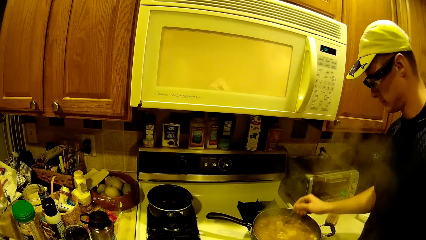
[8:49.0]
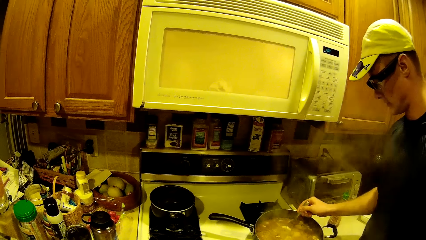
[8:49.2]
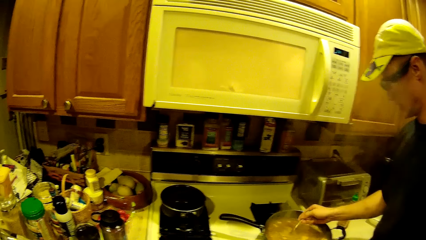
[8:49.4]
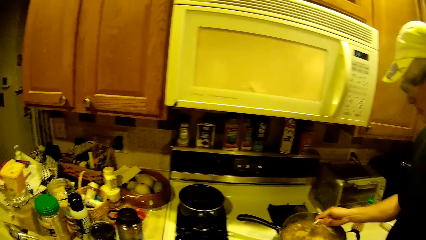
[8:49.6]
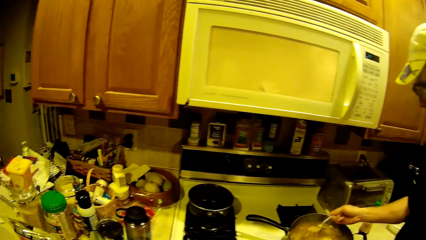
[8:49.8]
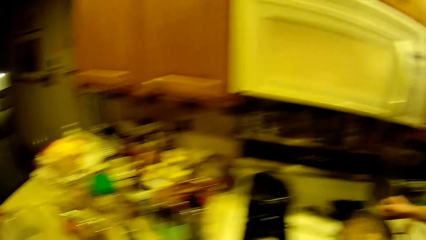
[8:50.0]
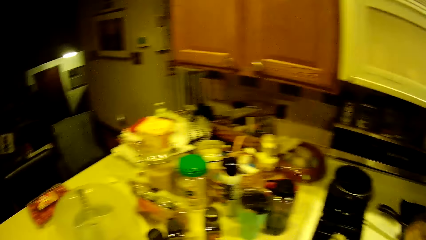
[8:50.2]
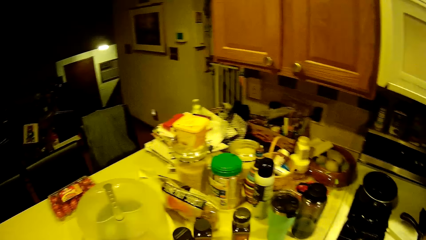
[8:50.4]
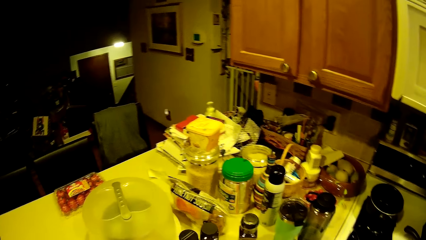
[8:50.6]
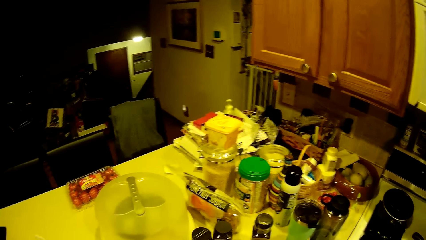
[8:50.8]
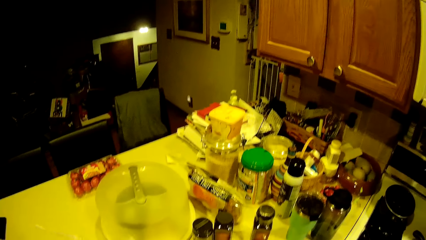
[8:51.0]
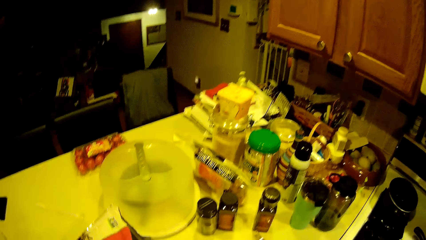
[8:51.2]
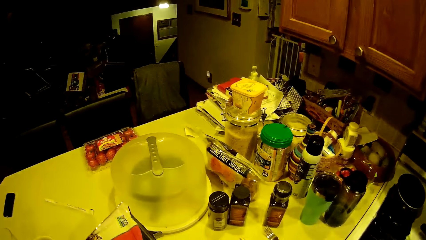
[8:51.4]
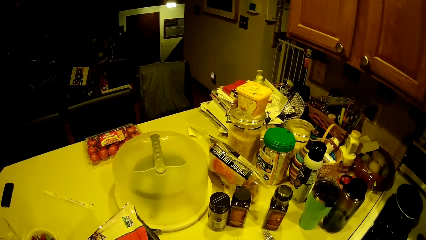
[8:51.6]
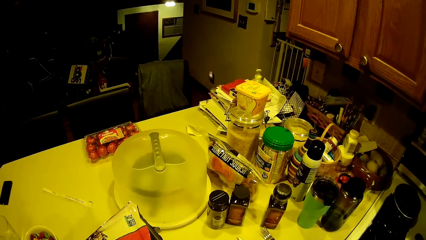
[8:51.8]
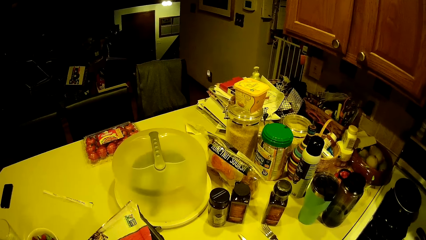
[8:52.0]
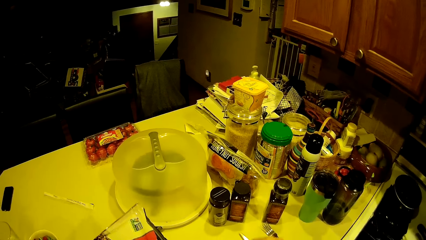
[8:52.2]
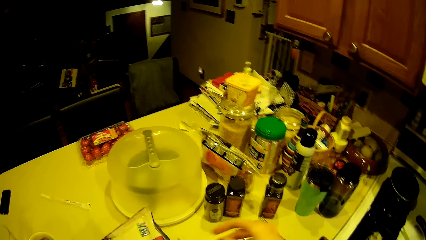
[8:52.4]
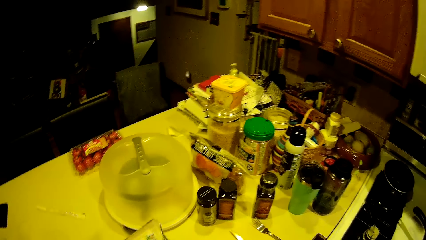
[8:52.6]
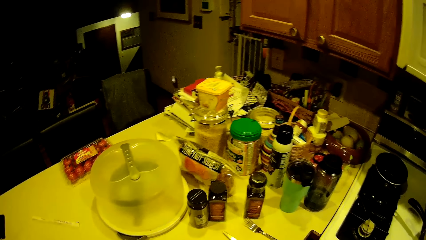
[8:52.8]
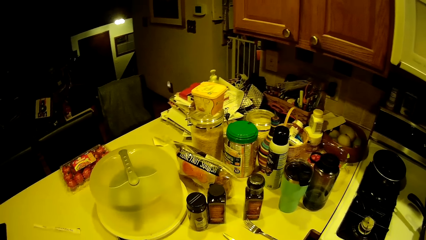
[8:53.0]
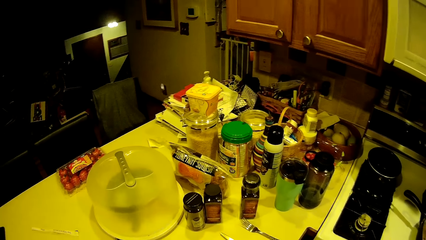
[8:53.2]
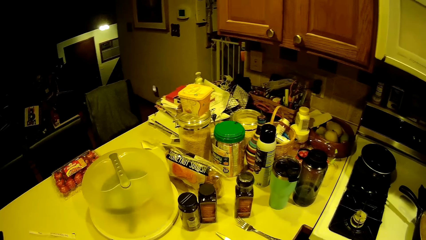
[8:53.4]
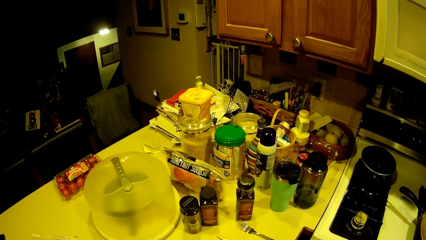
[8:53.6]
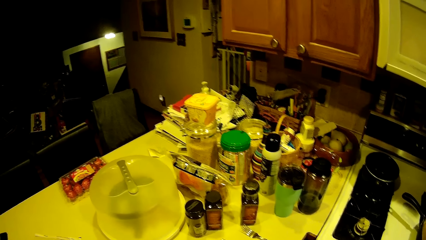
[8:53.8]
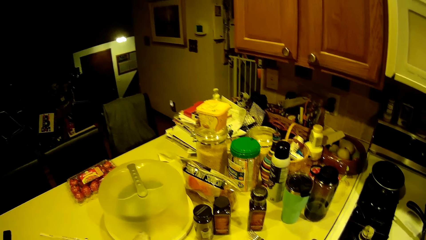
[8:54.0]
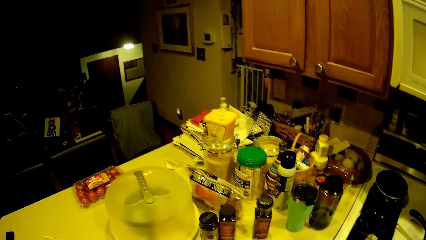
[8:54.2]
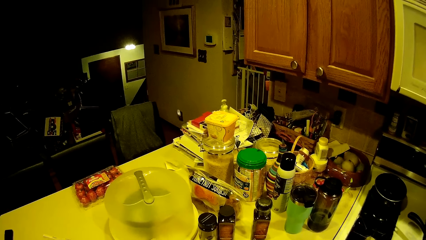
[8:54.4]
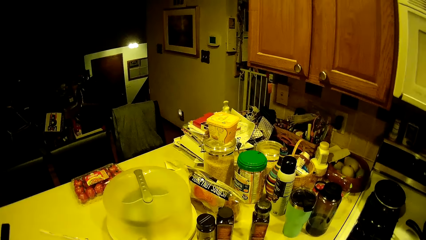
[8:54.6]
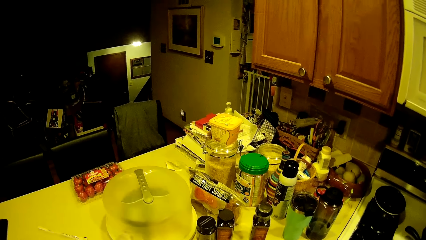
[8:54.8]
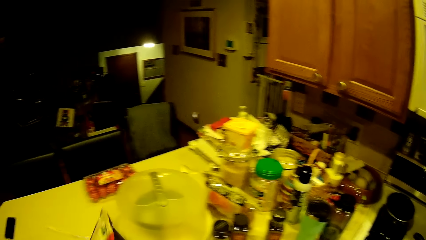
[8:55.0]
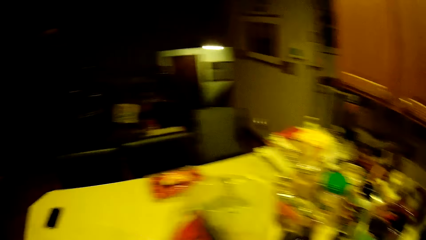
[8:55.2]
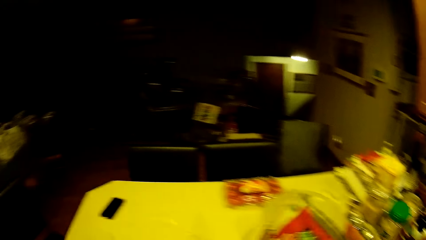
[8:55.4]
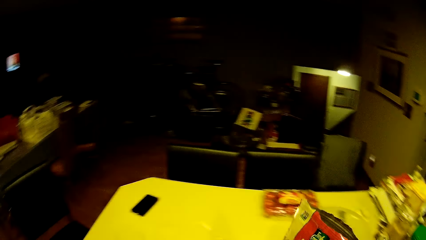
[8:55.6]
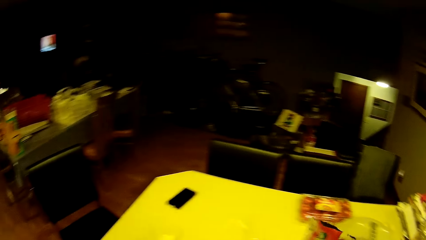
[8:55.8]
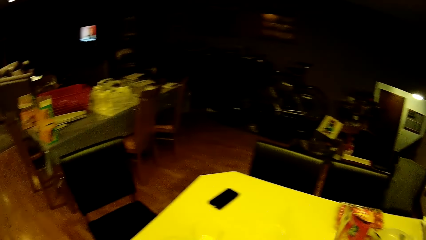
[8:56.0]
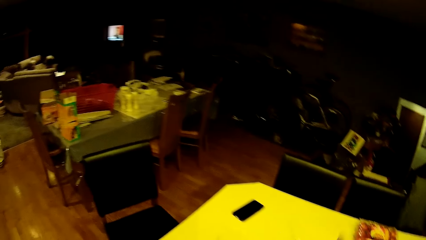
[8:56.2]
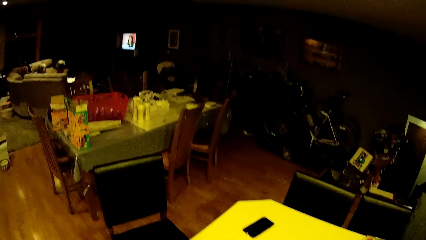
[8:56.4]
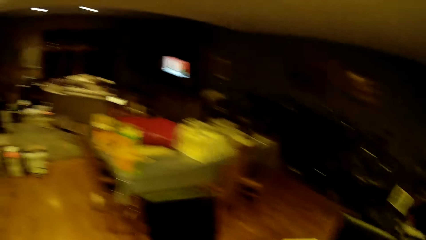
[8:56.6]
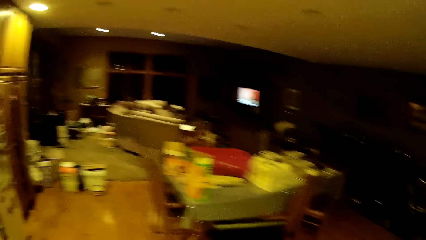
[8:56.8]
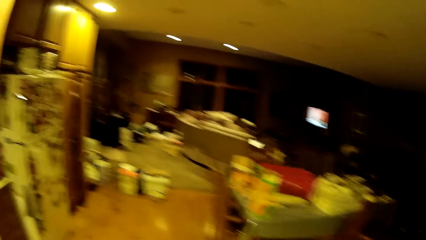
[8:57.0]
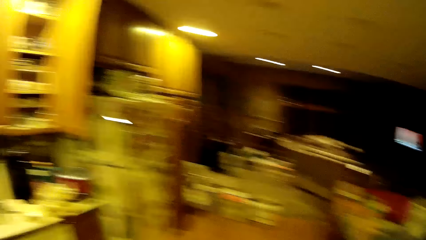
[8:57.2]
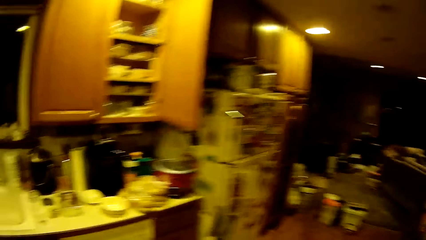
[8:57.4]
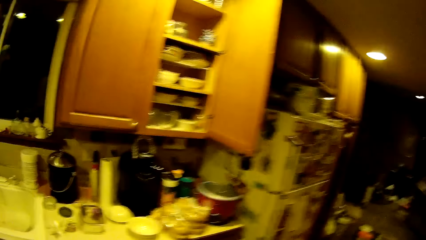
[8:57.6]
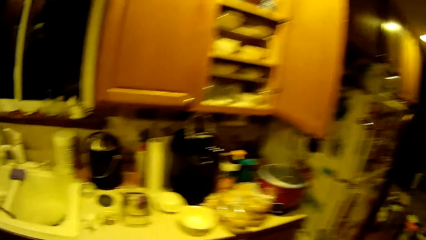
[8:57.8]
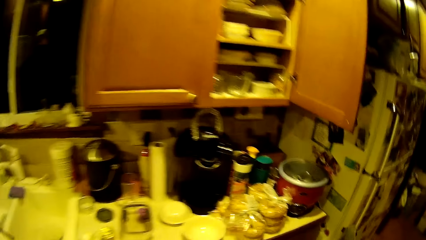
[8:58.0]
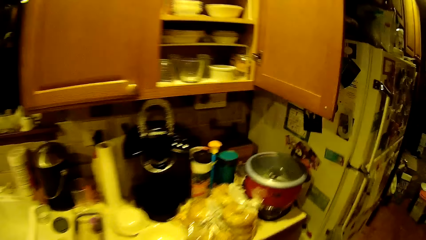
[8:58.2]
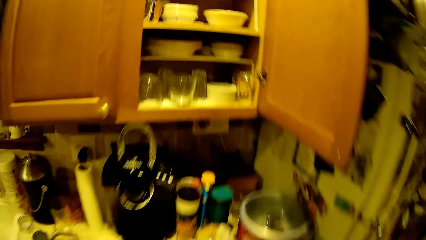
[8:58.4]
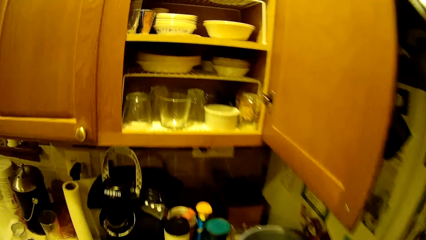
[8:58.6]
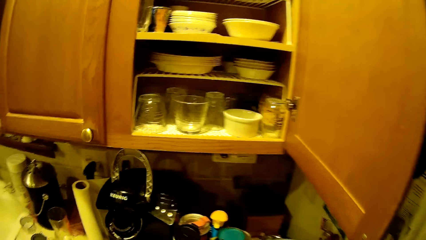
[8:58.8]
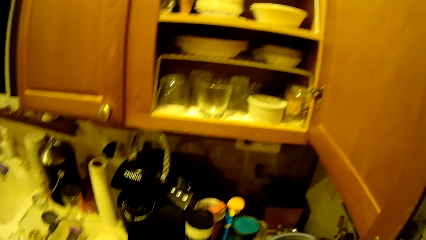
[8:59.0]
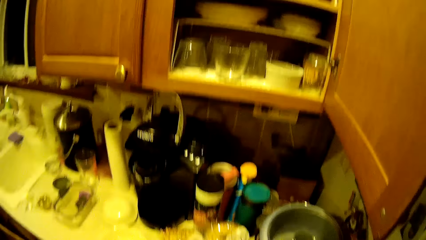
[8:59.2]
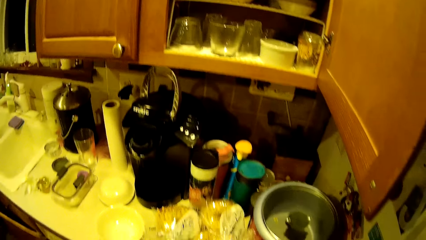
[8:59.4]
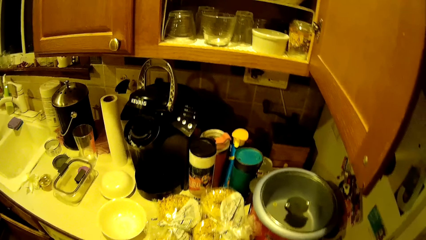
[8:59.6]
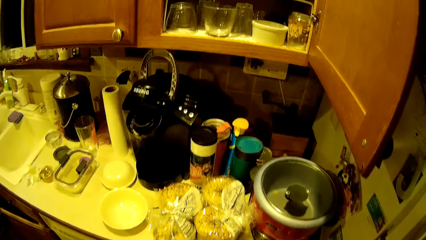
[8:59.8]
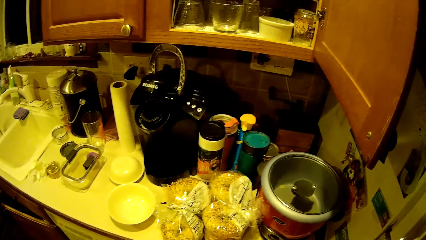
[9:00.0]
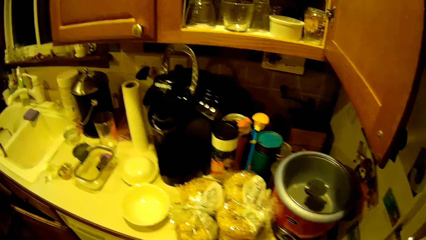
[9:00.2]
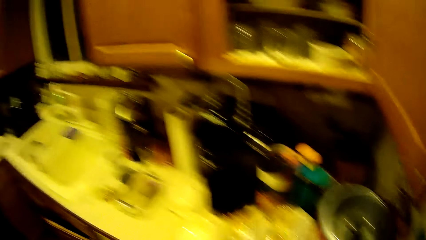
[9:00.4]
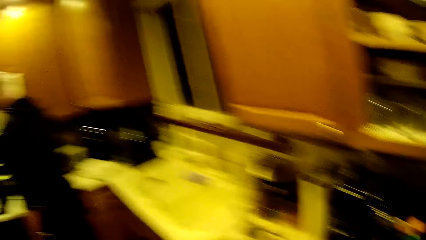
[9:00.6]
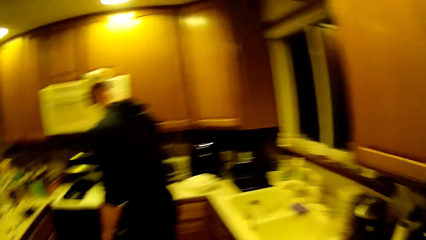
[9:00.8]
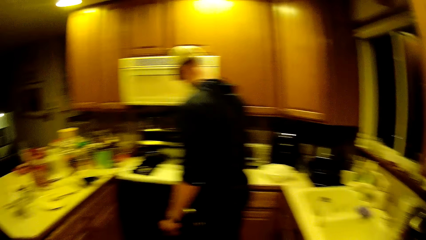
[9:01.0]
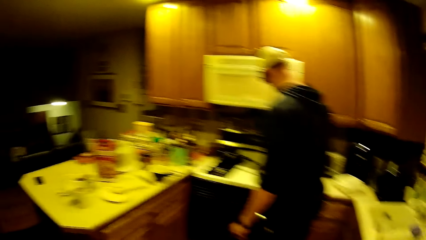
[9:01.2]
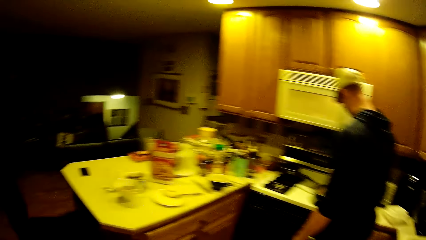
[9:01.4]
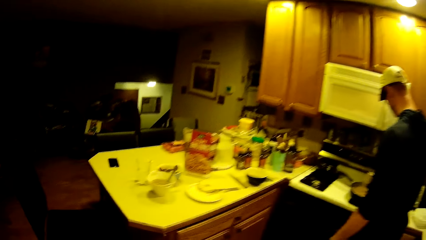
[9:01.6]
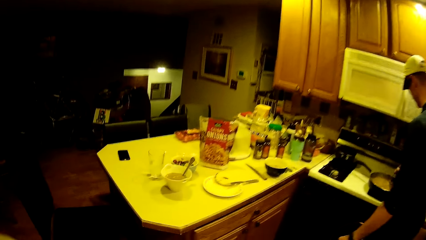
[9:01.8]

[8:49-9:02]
The man stirs the first saucepan with the fork in his right hand. The camera wearer looks around. She drops the bag of onions on the kitchen counter with her right hand and walks around the kitchen.
